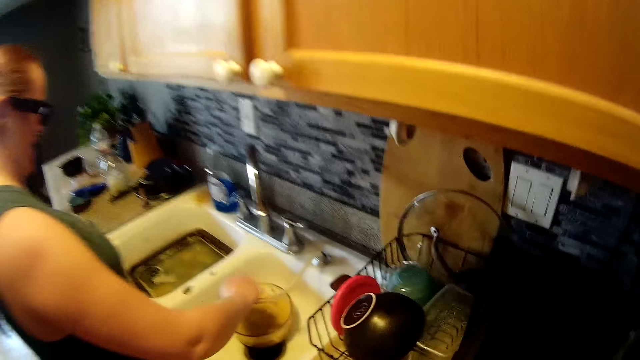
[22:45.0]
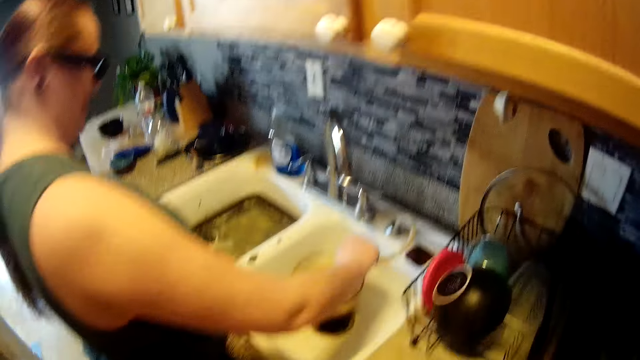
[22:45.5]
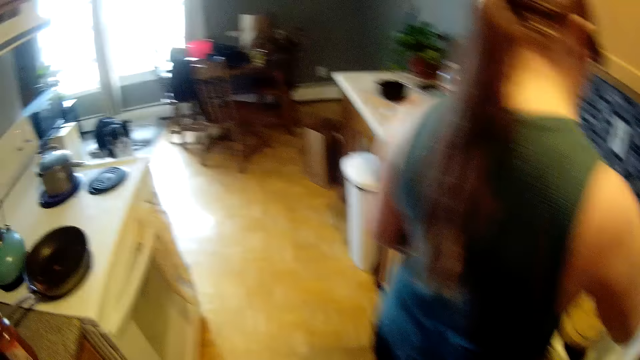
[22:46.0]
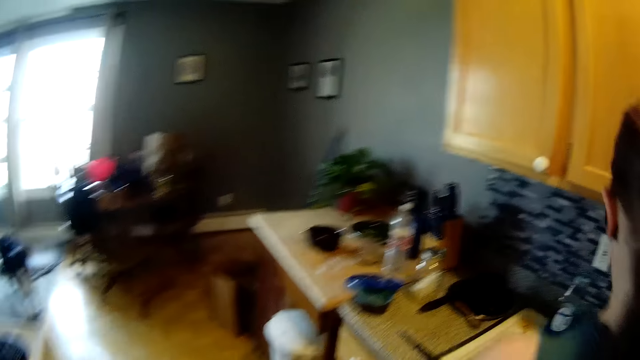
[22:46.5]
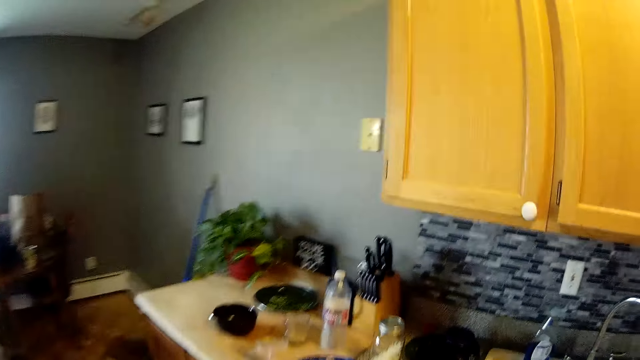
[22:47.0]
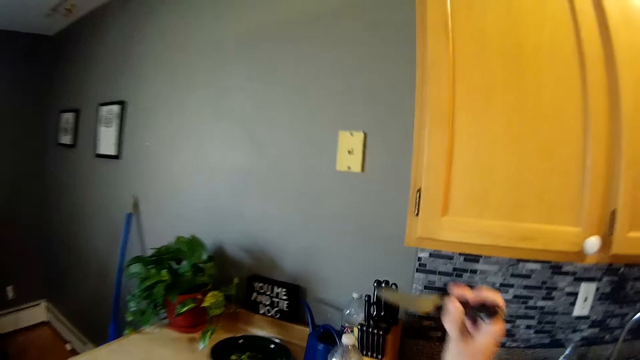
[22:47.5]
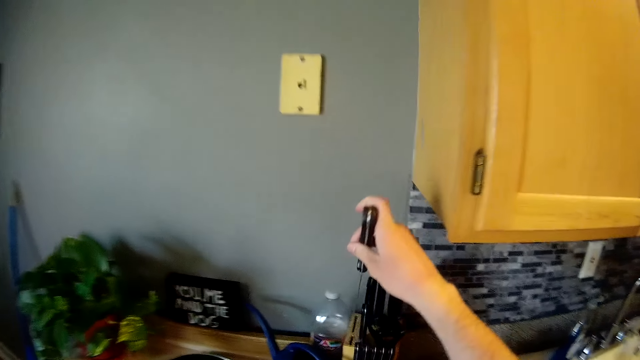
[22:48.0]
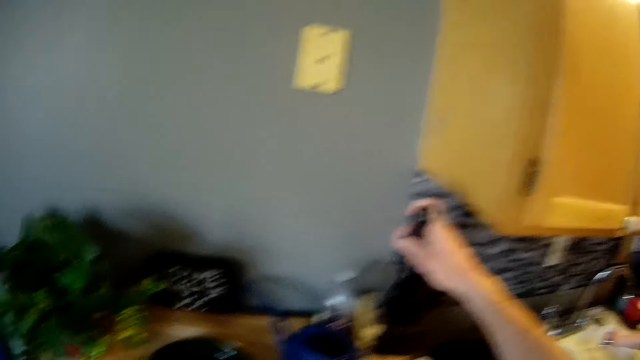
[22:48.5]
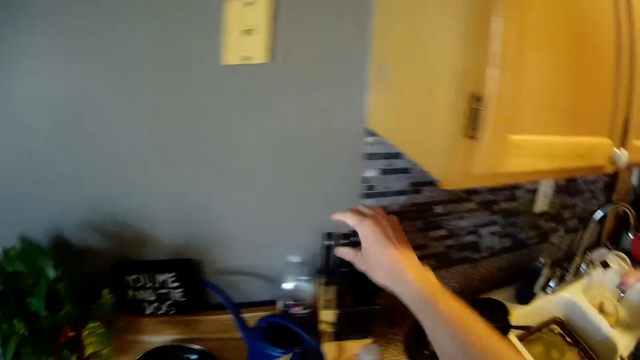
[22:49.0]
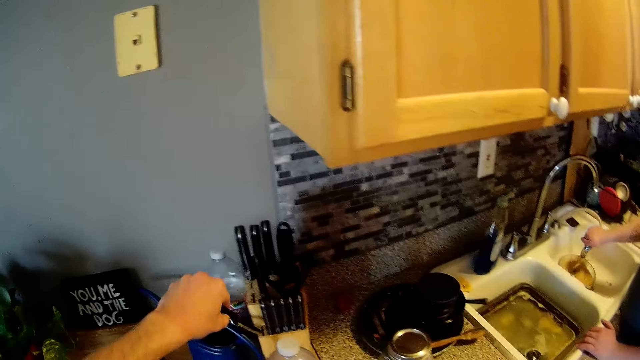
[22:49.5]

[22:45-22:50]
The camera wearer lifts both hands, picks up two knives from the kitchen top with both hands, and stares at the sink. He walks to the other side of the kitchen counter. He puts a knife in a knife block on the kitchen counter with his right hand. He puts a knife in the knife block on the kitchen counter with his left hand.

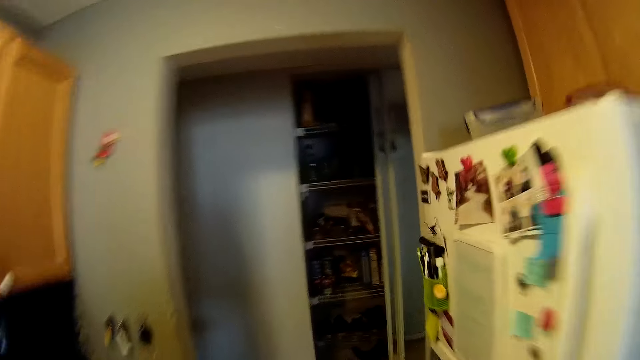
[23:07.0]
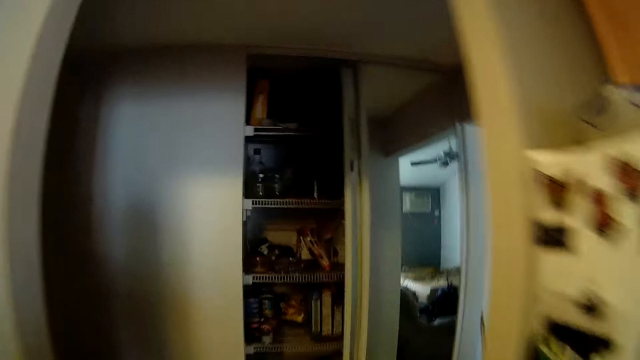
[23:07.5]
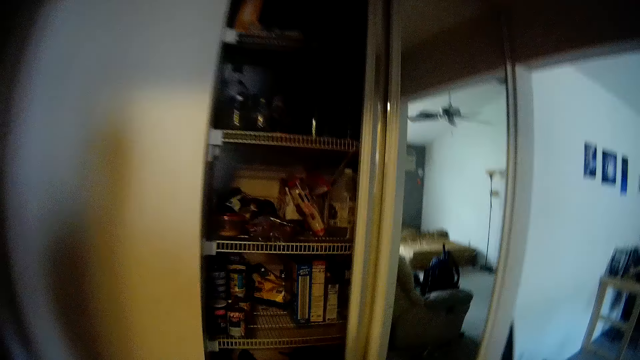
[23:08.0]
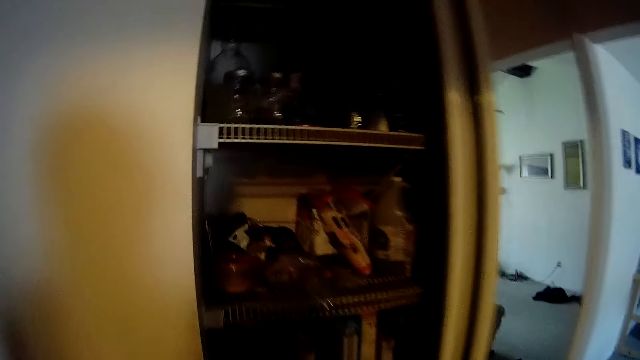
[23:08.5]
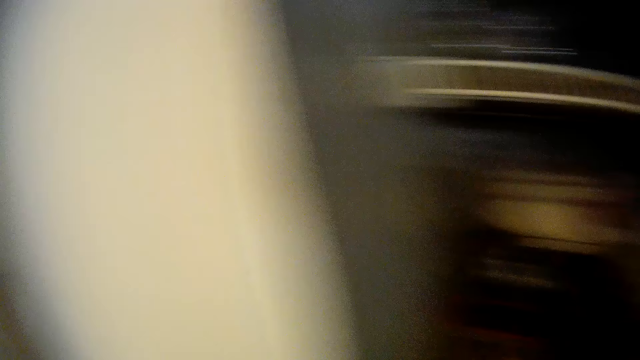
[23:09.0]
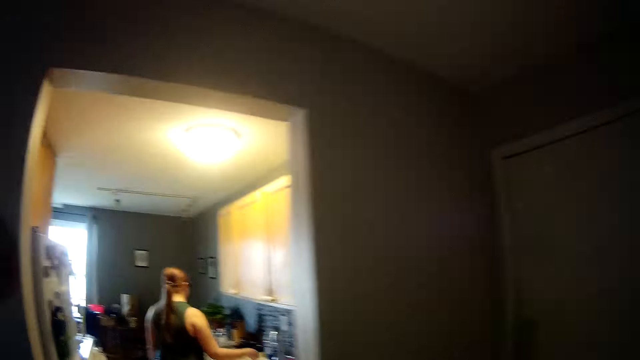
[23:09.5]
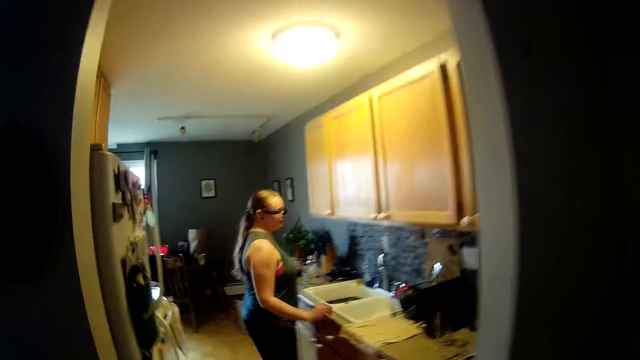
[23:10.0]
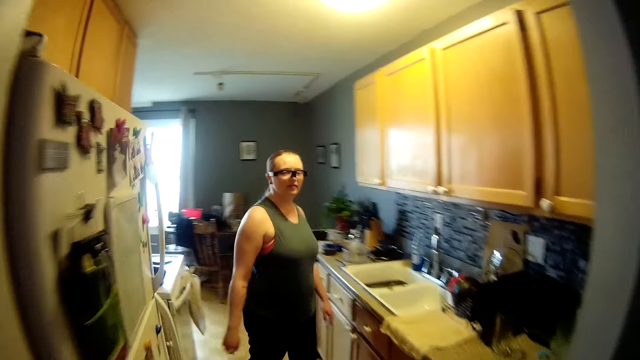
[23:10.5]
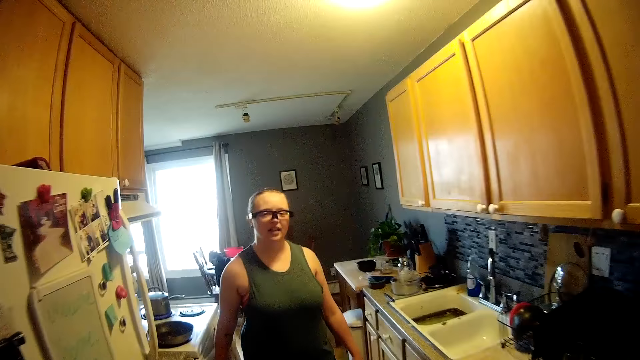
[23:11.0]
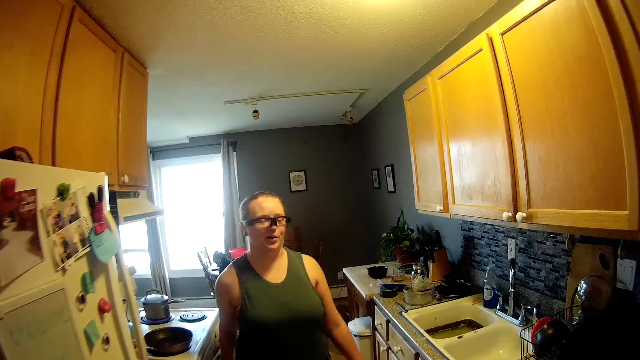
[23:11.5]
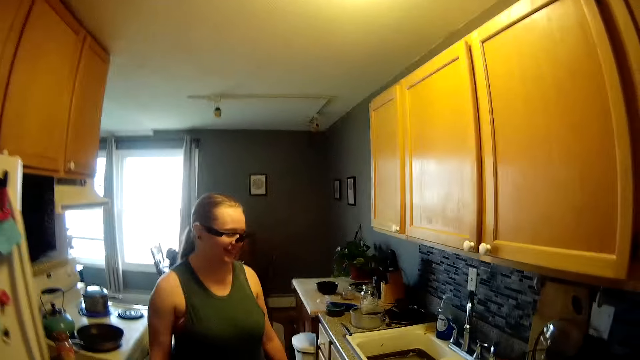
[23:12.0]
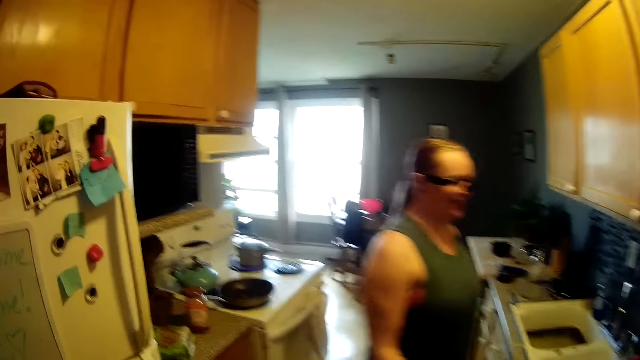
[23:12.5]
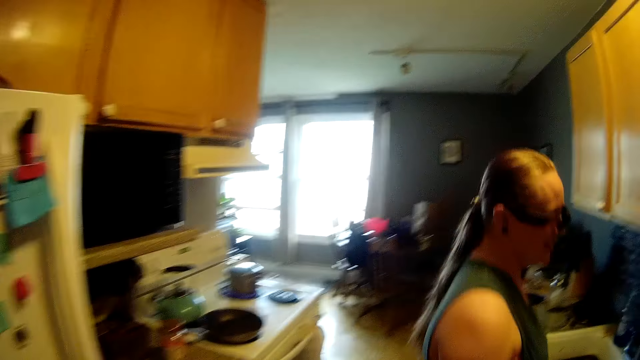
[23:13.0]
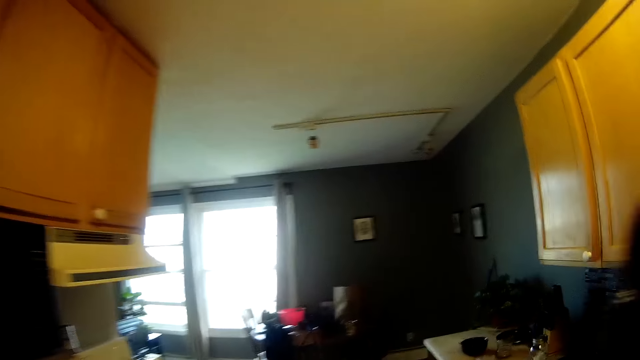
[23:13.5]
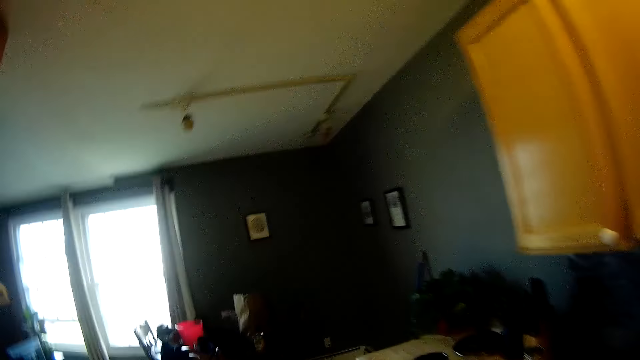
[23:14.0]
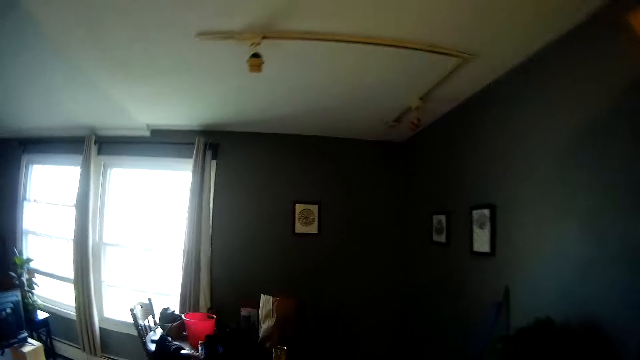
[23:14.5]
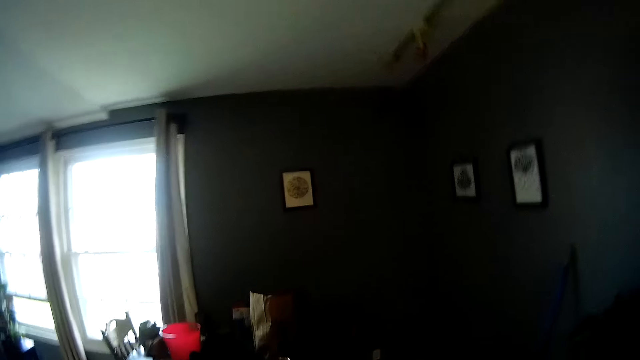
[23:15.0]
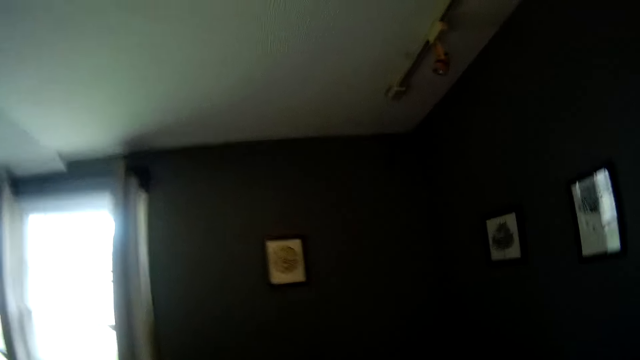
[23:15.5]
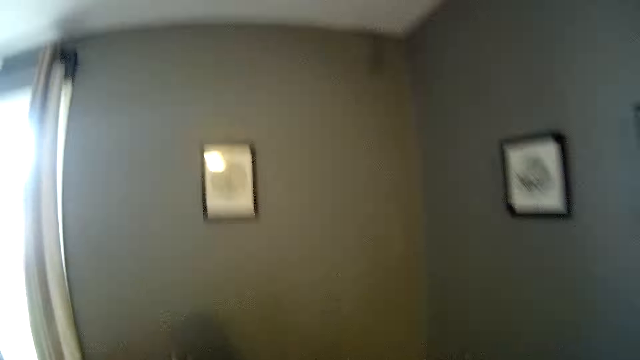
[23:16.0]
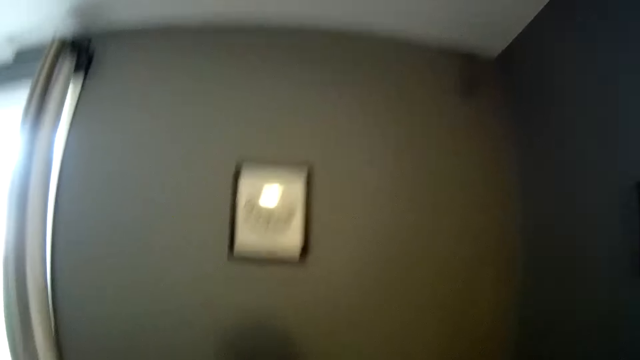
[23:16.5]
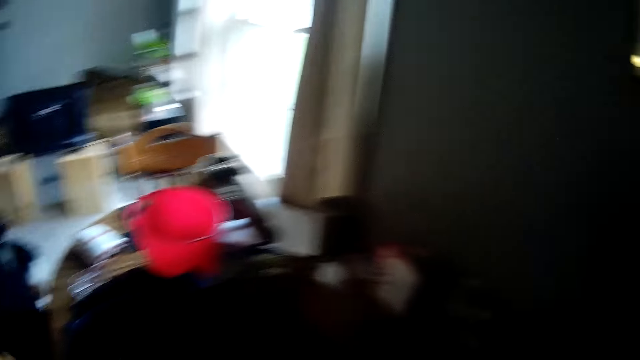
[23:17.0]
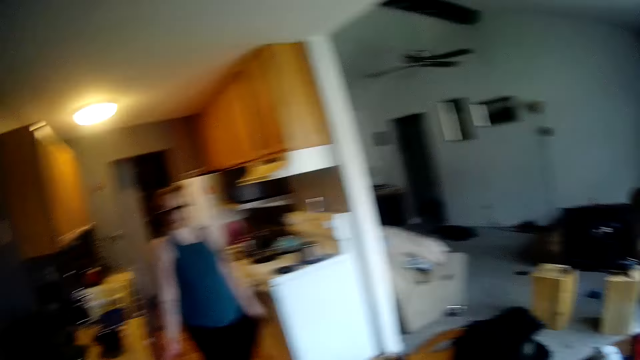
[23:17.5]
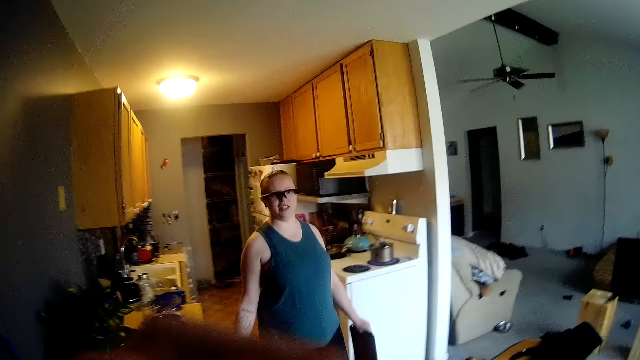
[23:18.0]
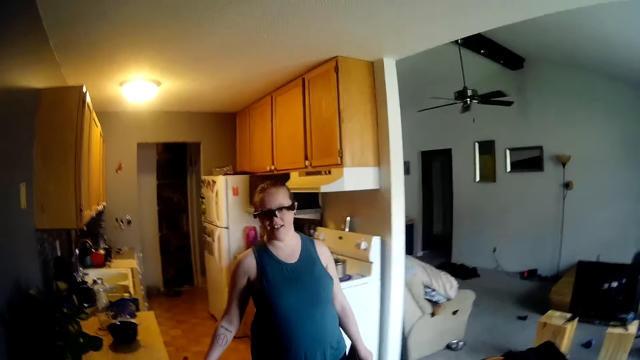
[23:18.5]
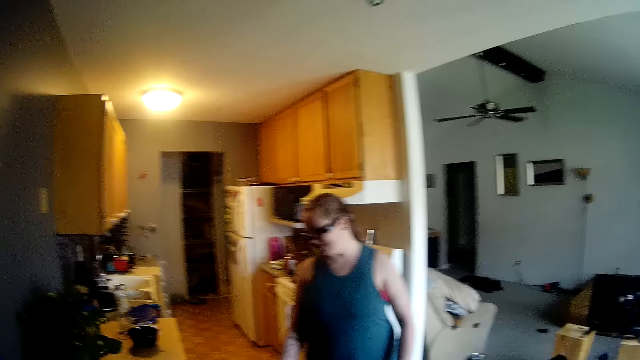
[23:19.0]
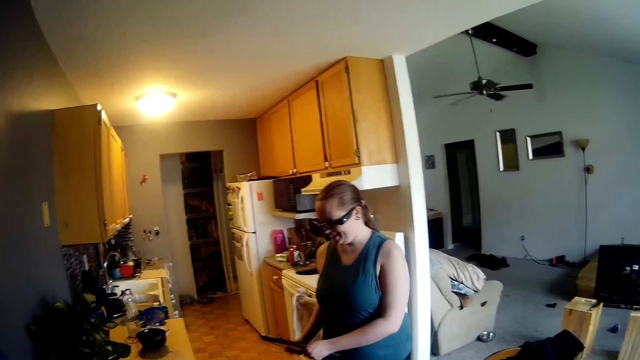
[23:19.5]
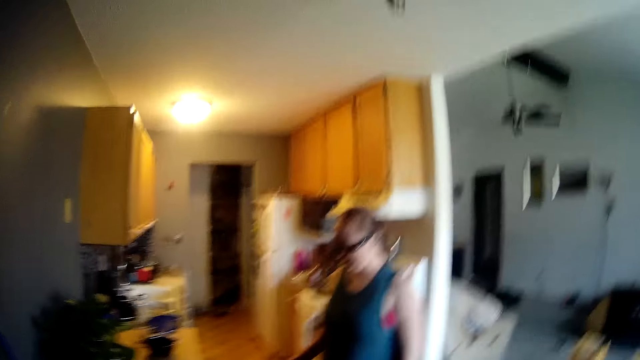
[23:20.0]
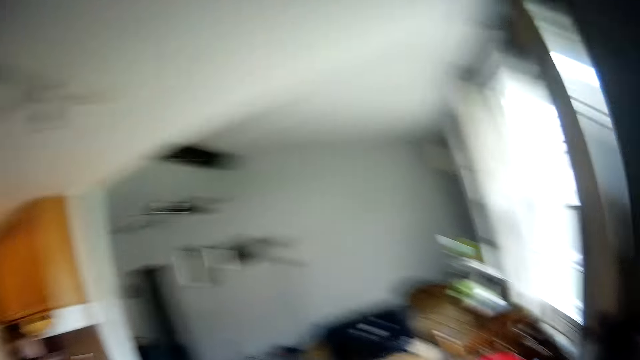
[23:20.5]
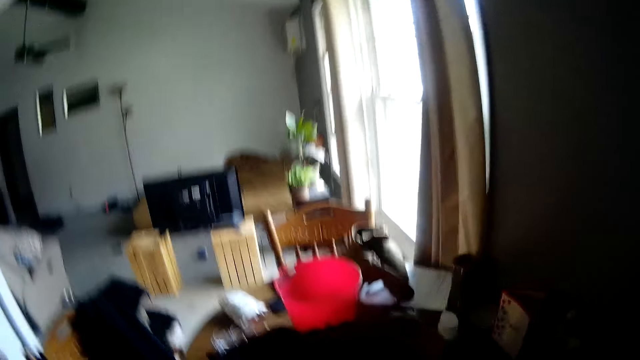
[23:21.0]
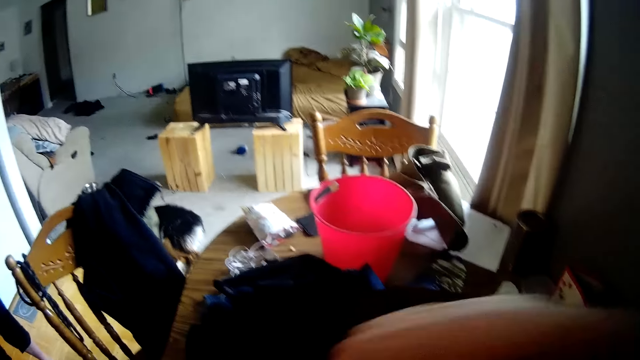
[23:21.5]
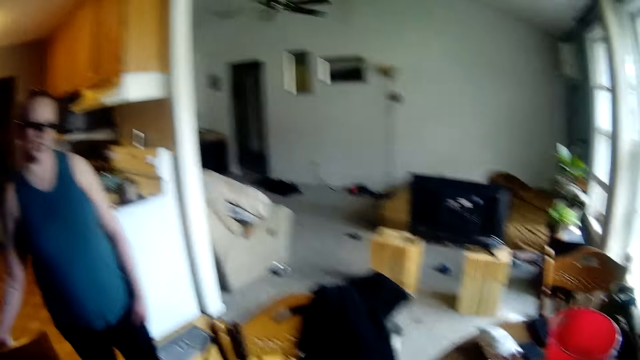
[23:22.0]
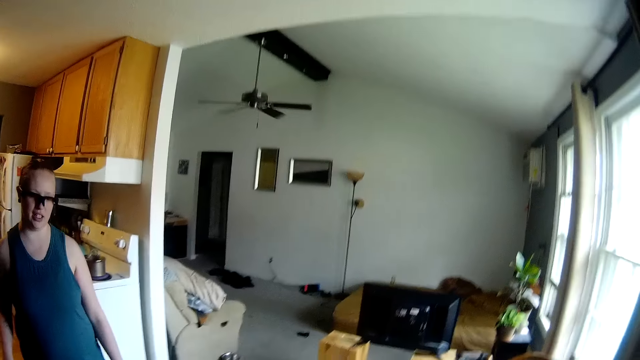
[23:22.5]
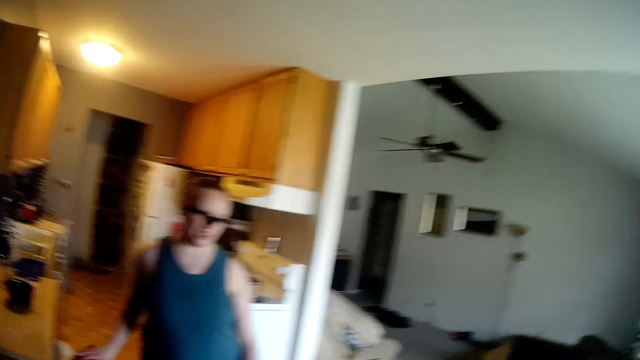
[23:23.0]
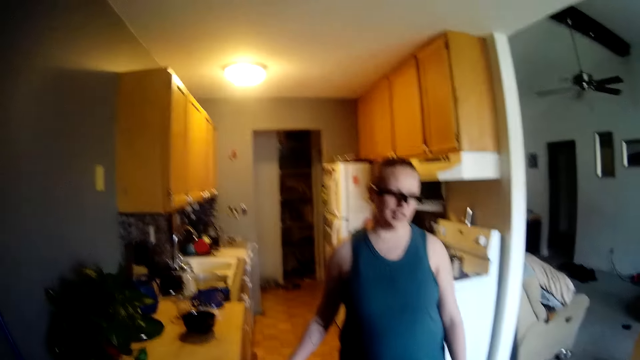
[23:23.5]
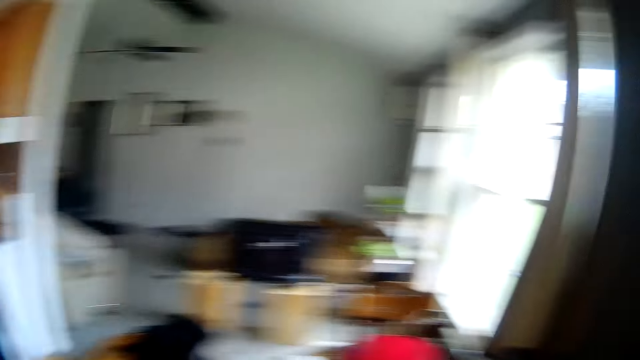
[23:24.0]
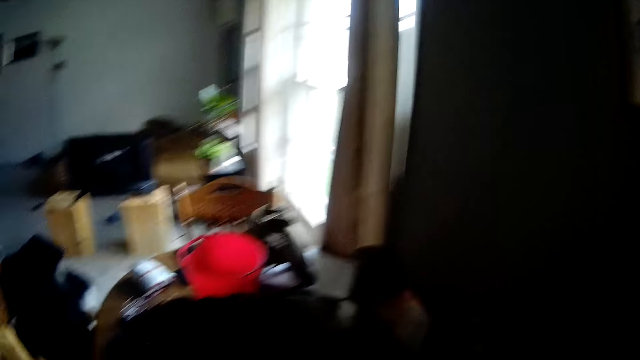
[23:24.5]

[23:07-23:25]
The camera wearer walks out of the kitchen into the pantry. He places a bag of chips into the pantry cupboard with his right hand. He walks back to the dining area. He walks into the kitchen from the pantry. He looks at a woman. He stares at the picture at the wall. He looks at the woman. The woman opens a cupboard under the kitchen counter with her right hand. The woman passes a tray to her right hand from her left hand. The camera wearer raises the right hand. The woman closes the cupboard under the kitchen counter with her right hand. The camera wearer looks around.
